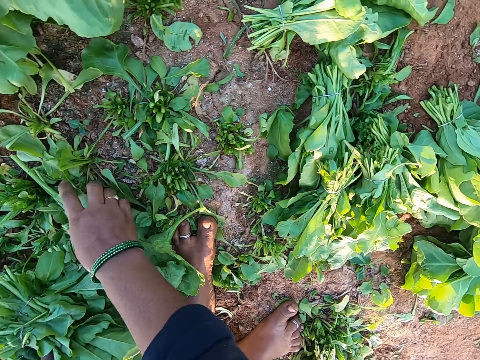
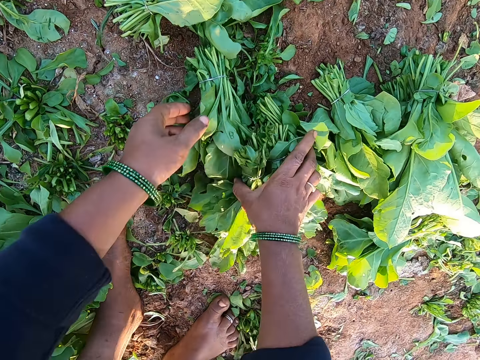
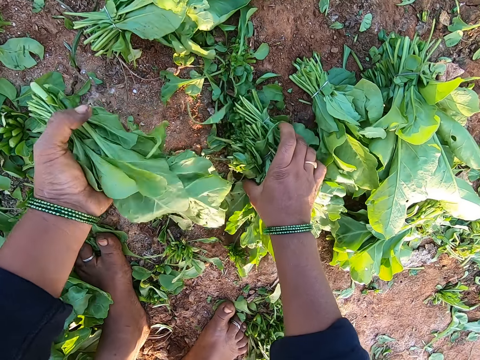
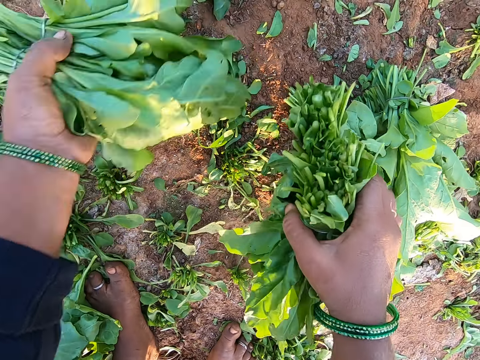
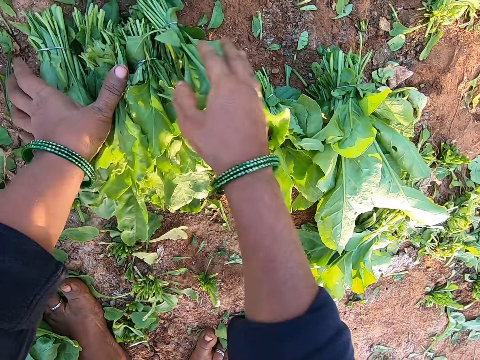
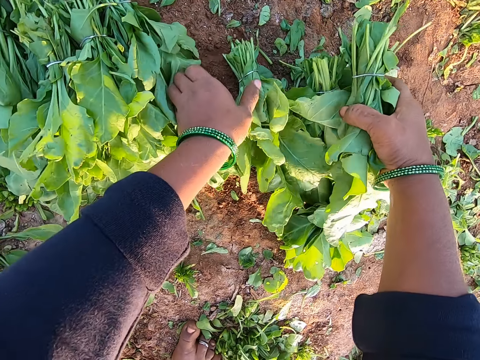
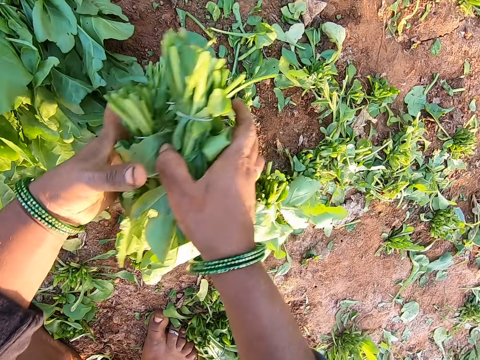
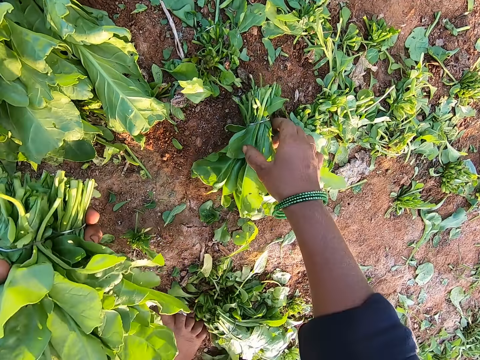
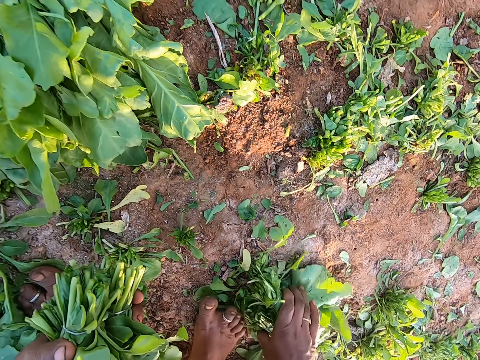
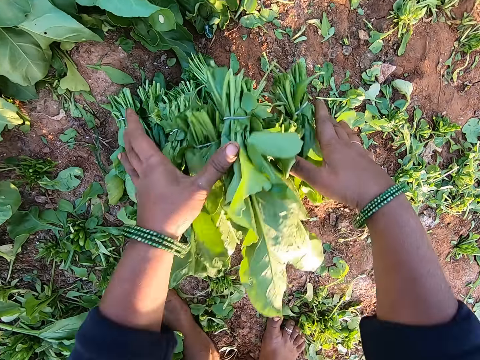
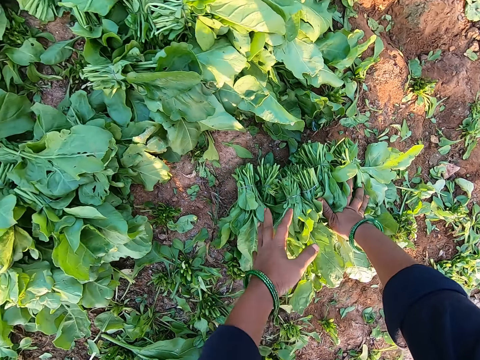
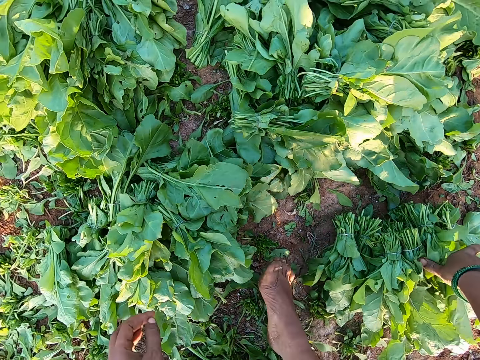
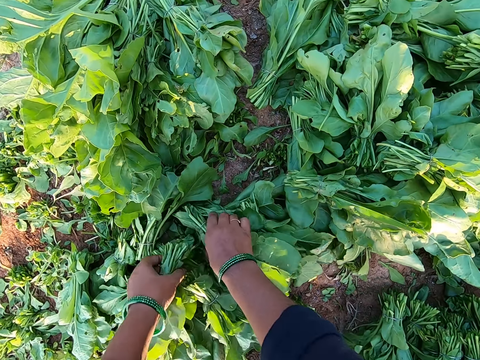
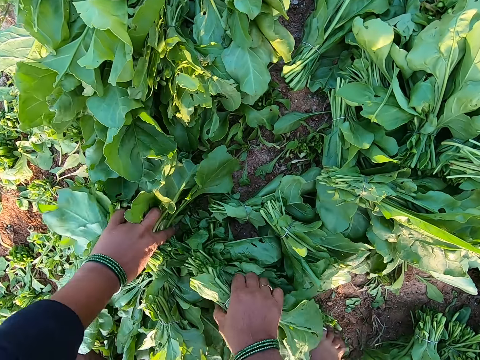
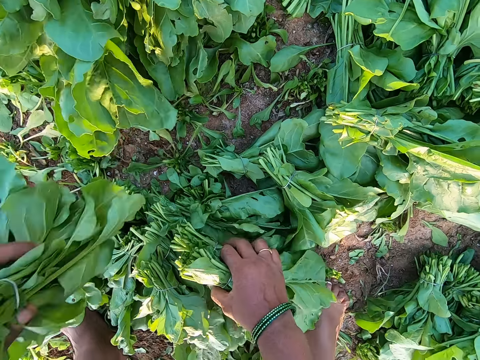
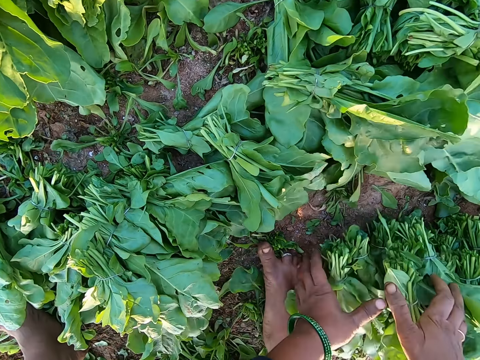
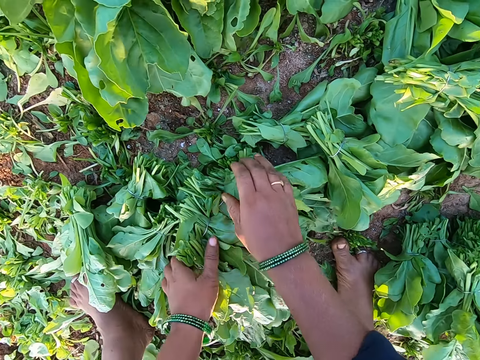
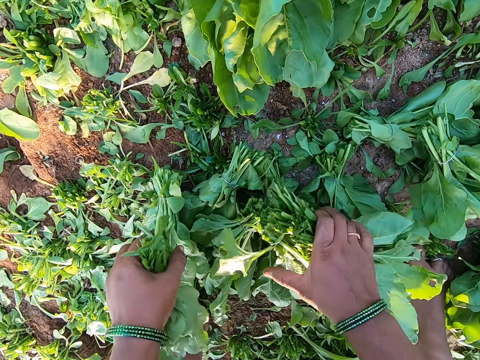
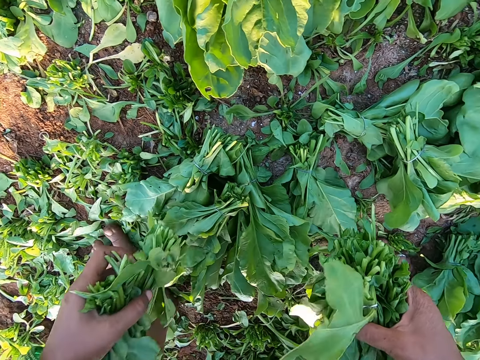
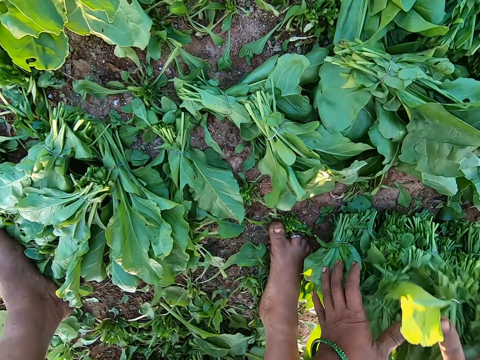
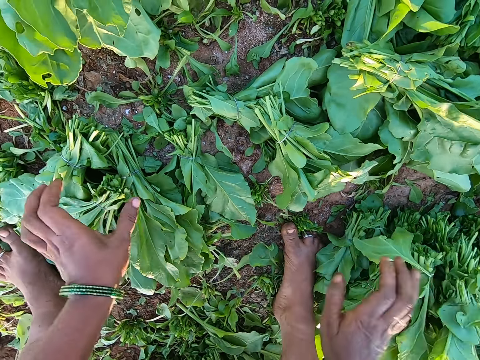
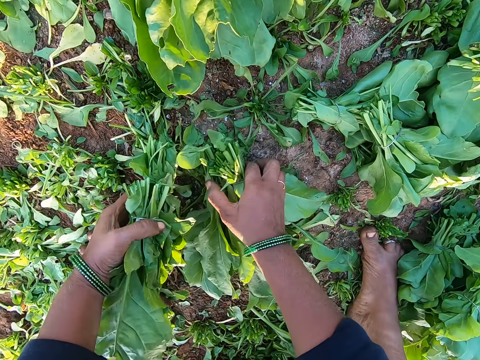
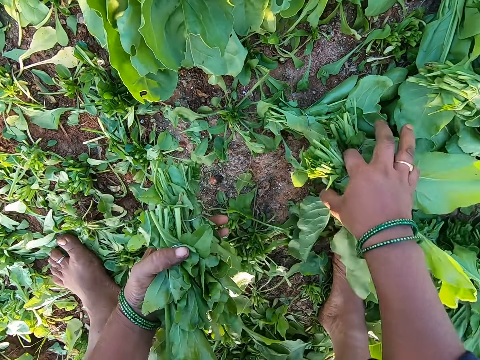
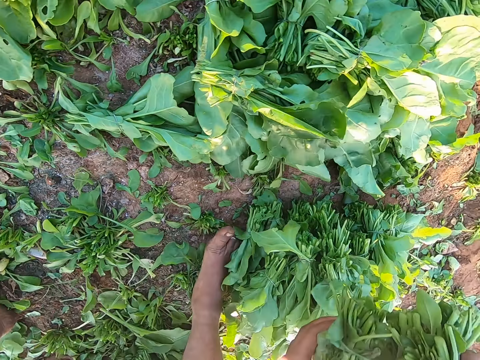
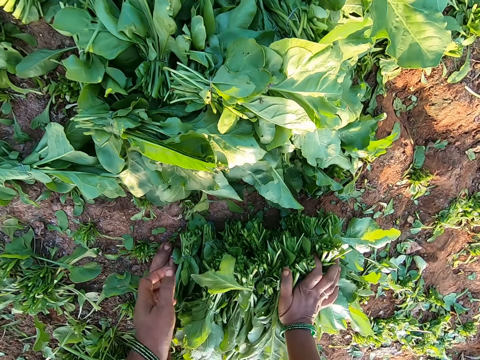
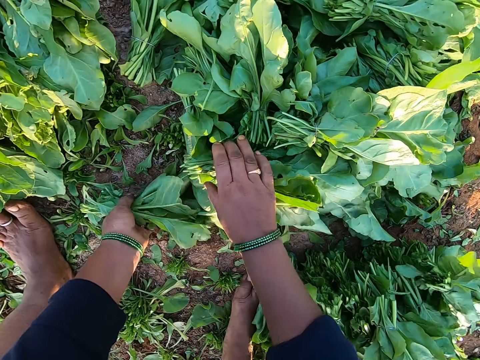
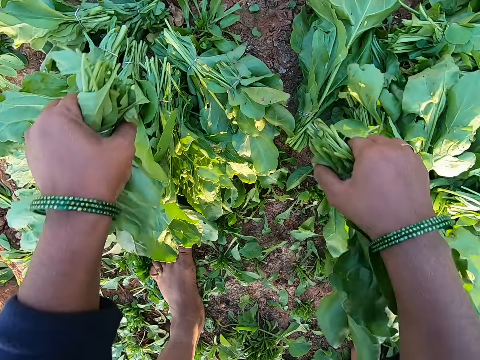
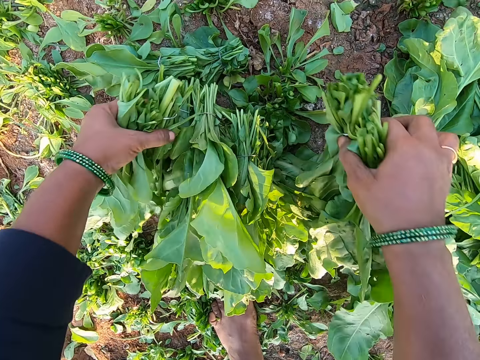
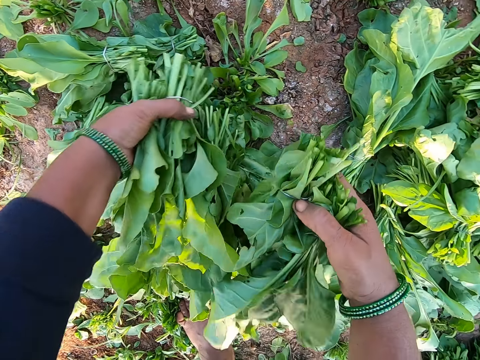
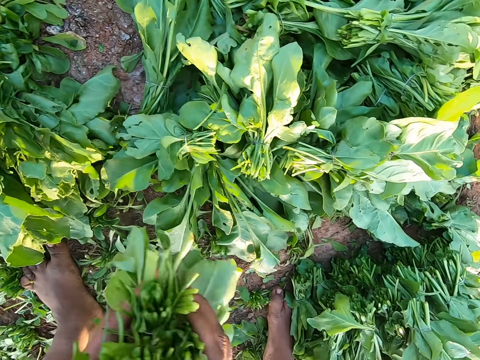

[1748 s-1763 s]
The camera wearer picks vegetables from the vegetable on the ground with her hands. She places the vegetable in her hands on the ground. She picks vegetables from the vegetable on the ground with her hands. She picks the vegetable from the ground with her right hand. She places the vegetable in her hands on some vegetable on the ground. She picks vegetables from the vegetable on the ground with her hands. She places the vegetable in her hands on some vegetable on the ground. She picks vegetables from the vegetable on the ground with her hands. She places the vegetable in her hands on some vegetable on the ground. She picks vegetables from the ground with her hands. She places the vegetable in her hands on some vegetable on the ground. She picks the vegetable from the ground with her left hand. She picks the vegetable from the ground with her right hand. She picks the vegetable from the vegetables on the ground with her hands.

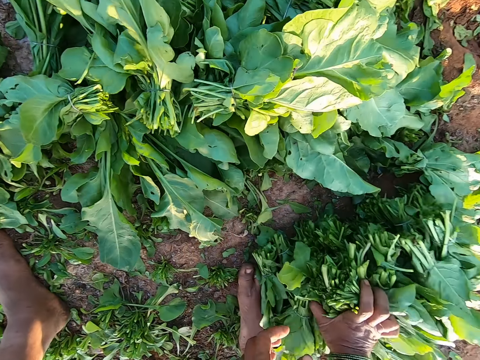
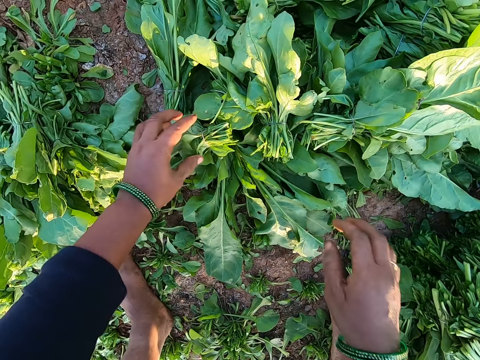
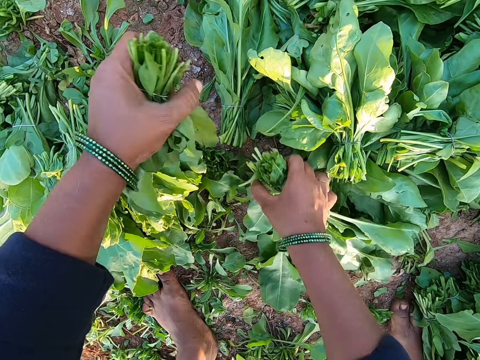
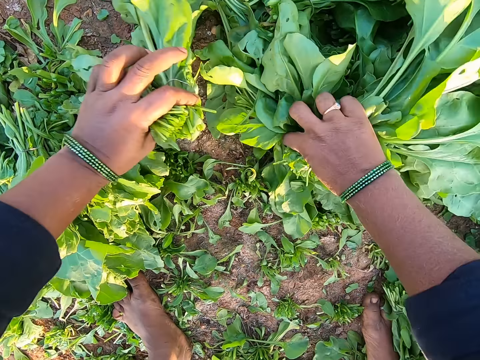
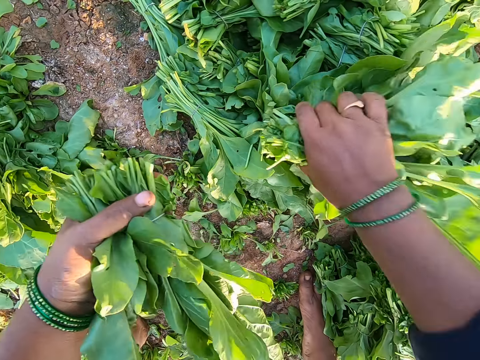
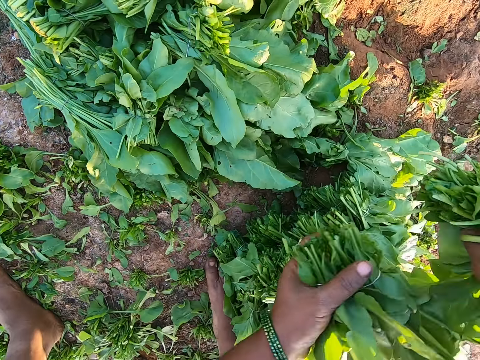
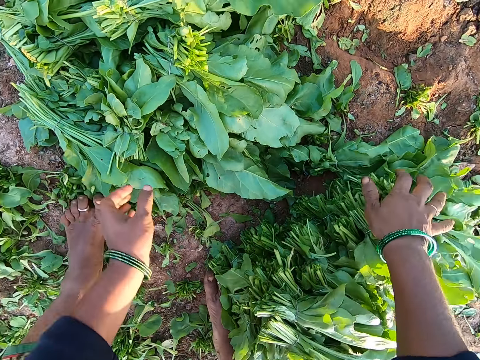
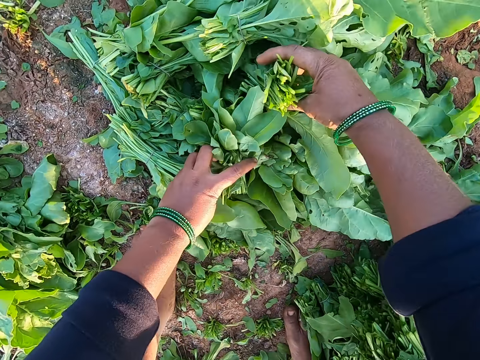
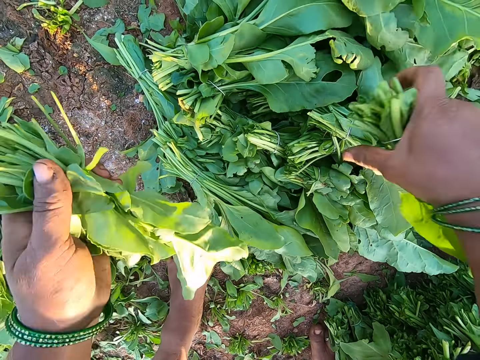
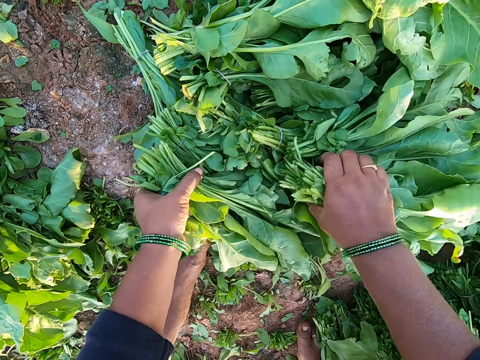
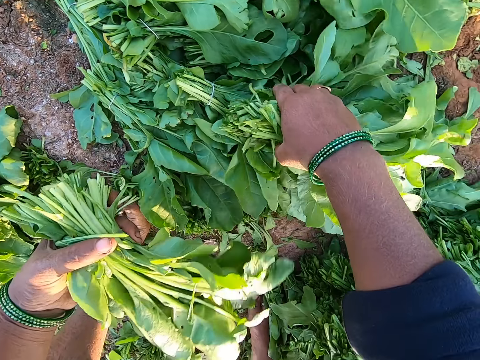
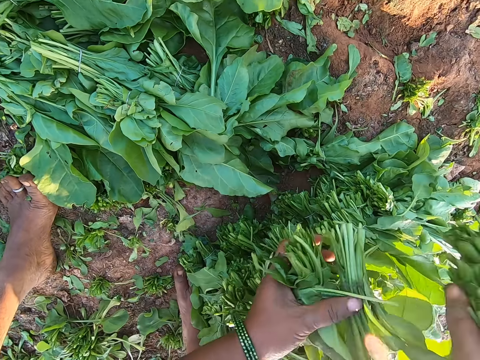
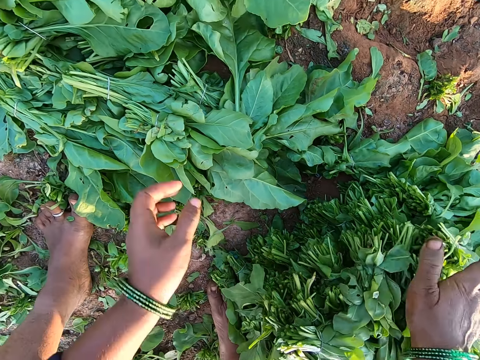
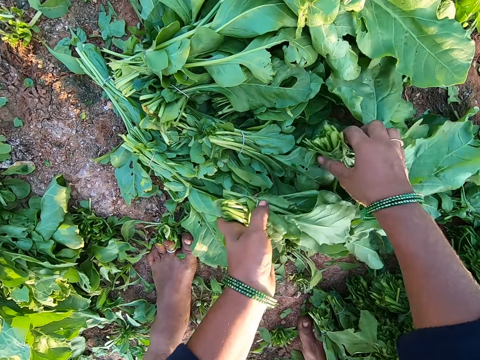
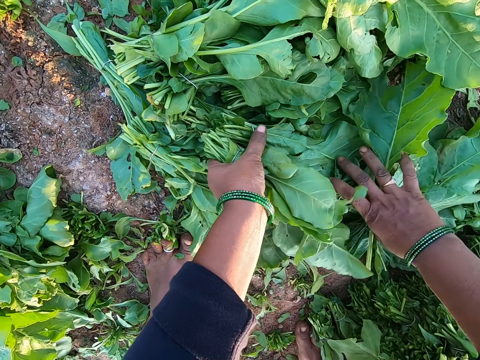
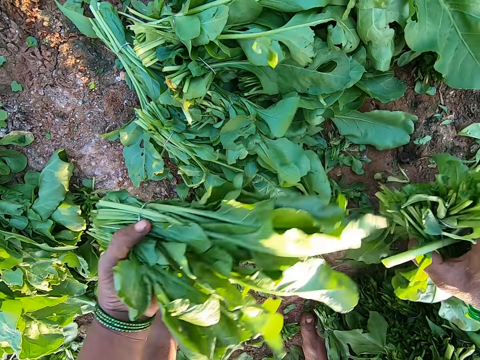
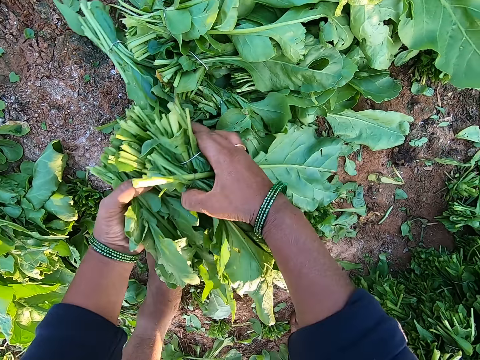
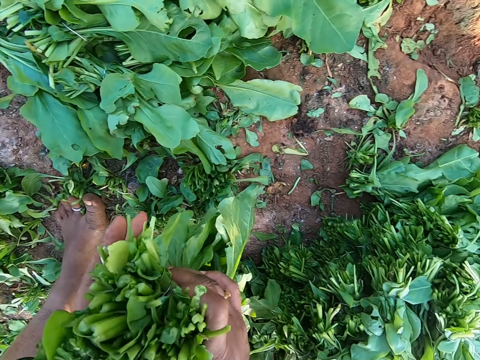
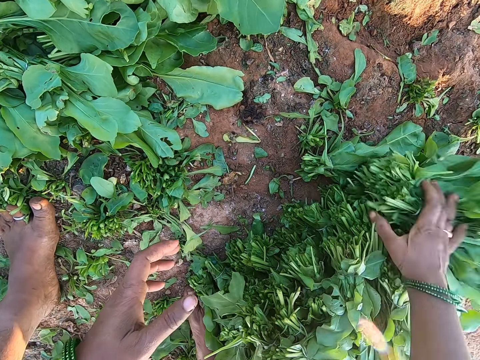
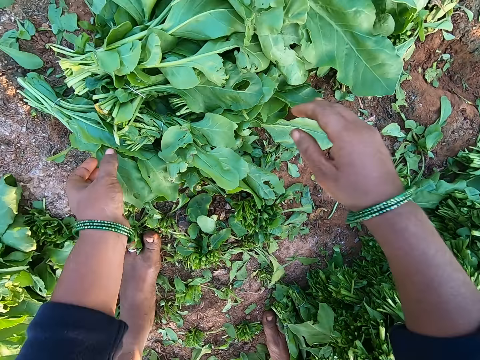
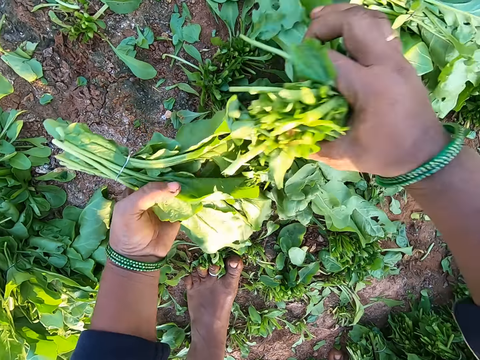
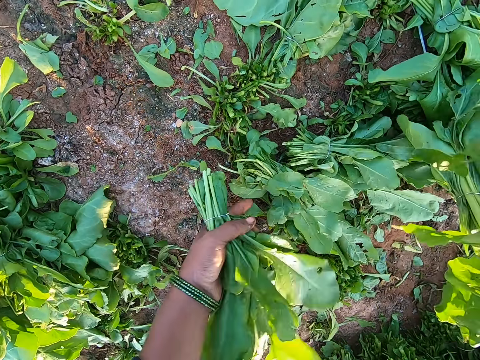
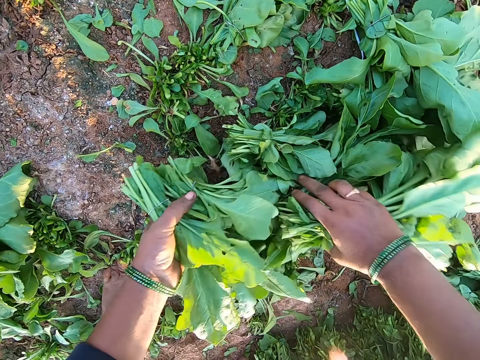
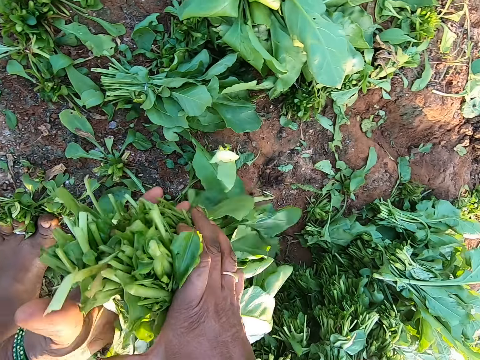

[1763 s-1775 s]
The camera wearer places the vegetable in her hands on the vegetables on the ground. She picks the vegetable from the vegetables on the ground with her hands. She places the vegetable in her hands on the vegetable on the ground. She picks the vegetable from the vegetables on the ground with her hands. She places the vegetable in her hands on the vegetable on the ground. She picks the vegetable from the vegetables on the ground with her hands. She places the vegetable in her right hand on the vegetables on the ground. She picks the vegetable from the vegetables on the ground with her hands. She passes the vegetable in her left hand to her right hand.
